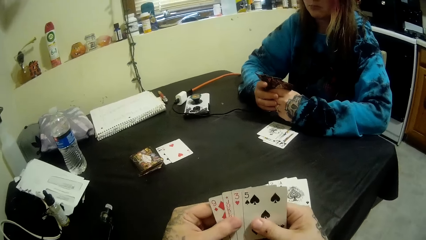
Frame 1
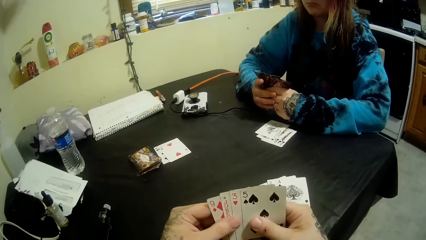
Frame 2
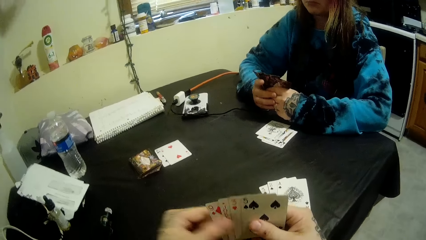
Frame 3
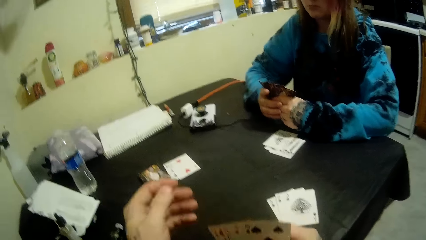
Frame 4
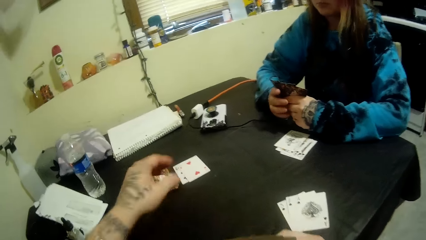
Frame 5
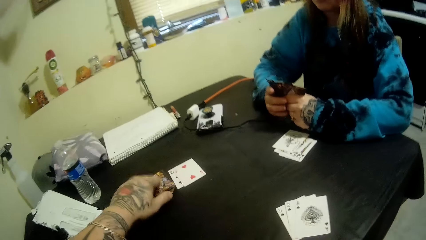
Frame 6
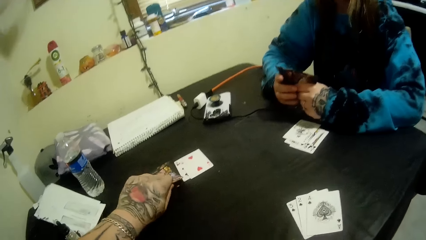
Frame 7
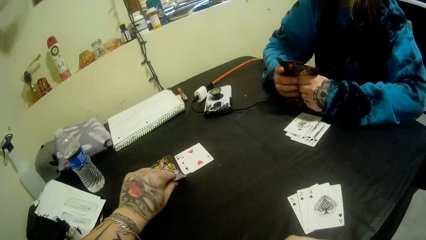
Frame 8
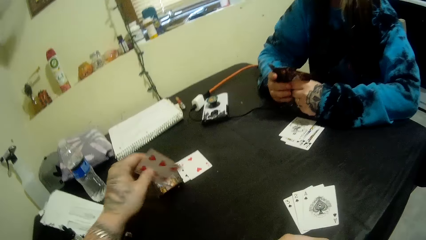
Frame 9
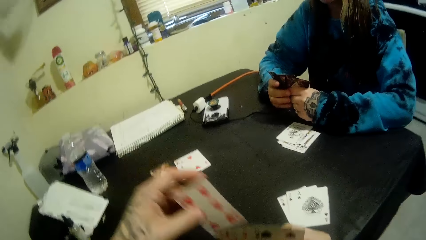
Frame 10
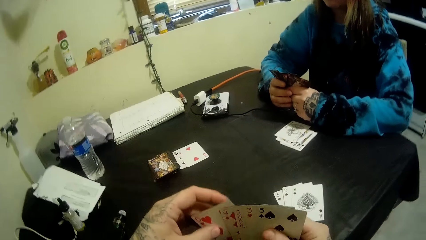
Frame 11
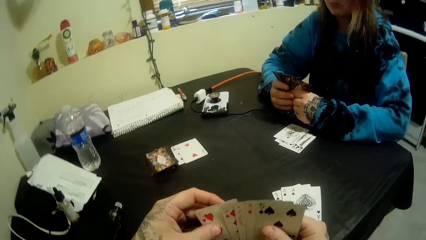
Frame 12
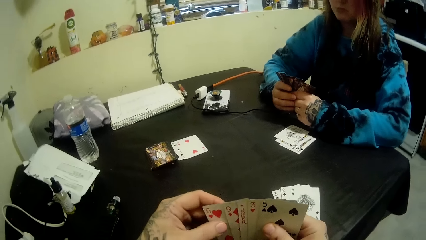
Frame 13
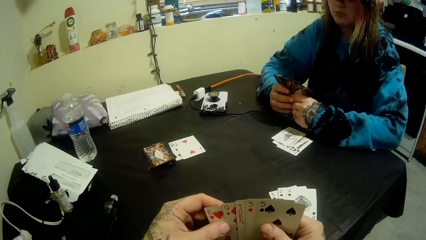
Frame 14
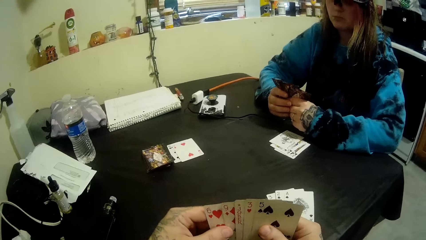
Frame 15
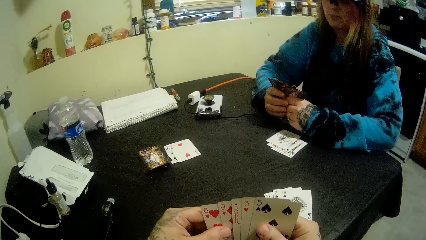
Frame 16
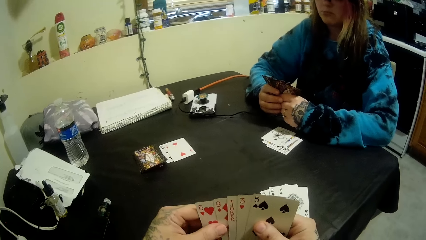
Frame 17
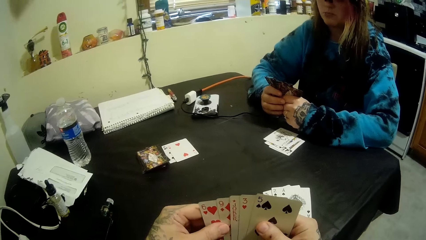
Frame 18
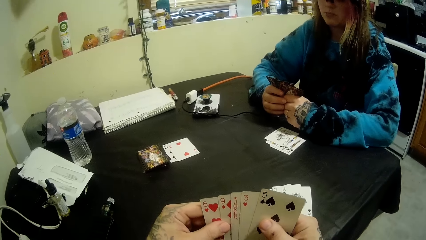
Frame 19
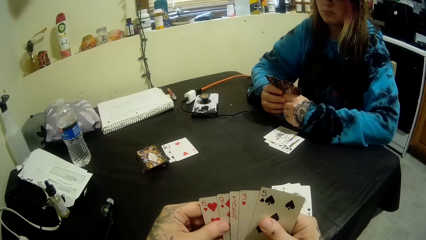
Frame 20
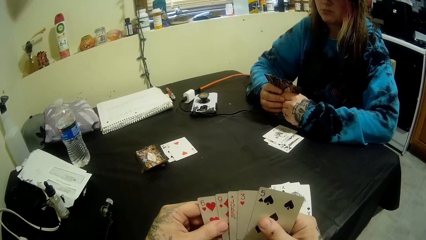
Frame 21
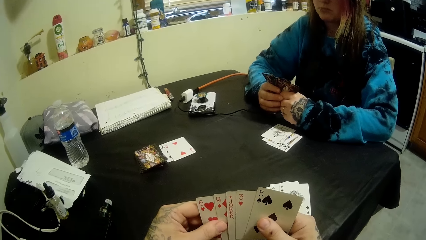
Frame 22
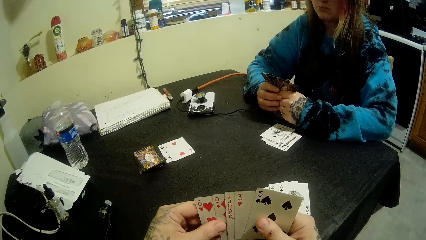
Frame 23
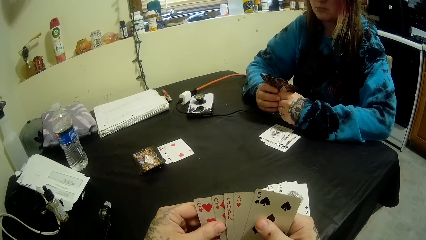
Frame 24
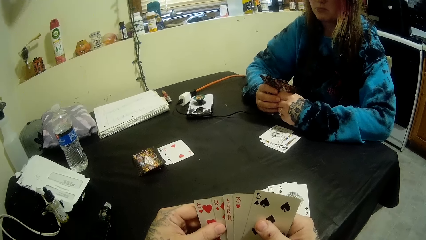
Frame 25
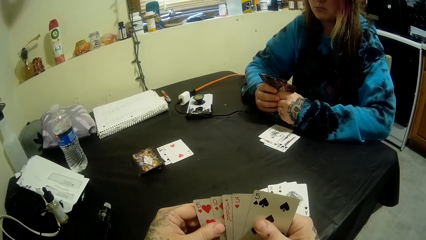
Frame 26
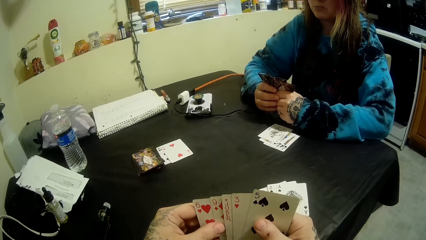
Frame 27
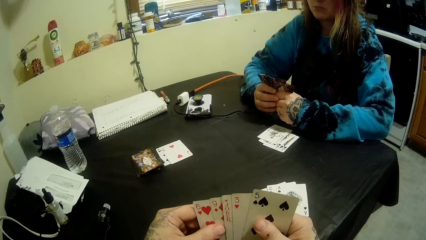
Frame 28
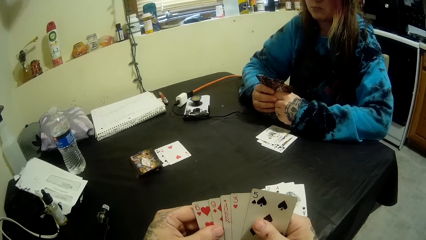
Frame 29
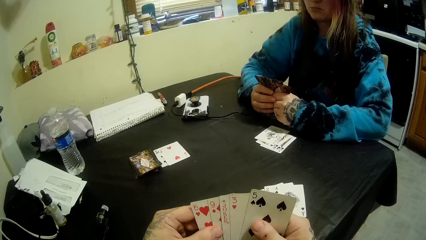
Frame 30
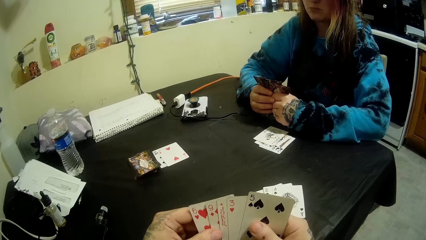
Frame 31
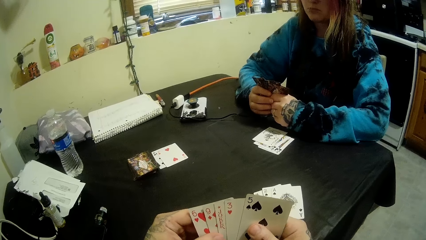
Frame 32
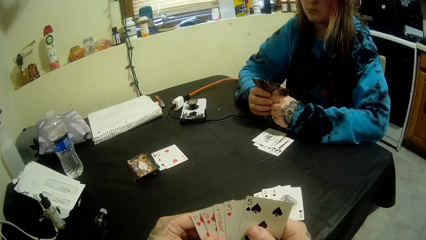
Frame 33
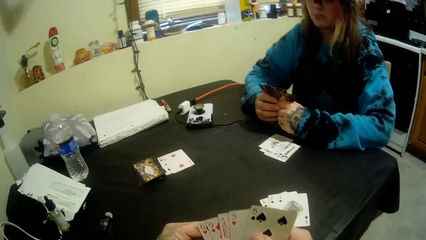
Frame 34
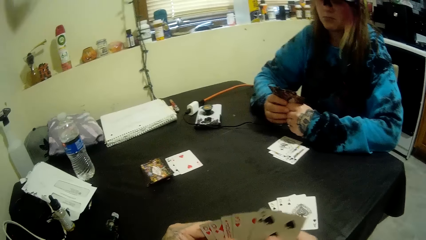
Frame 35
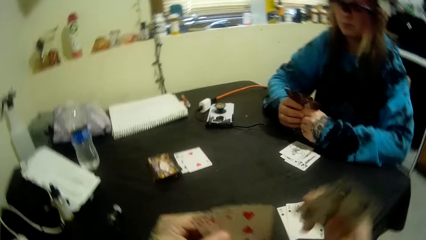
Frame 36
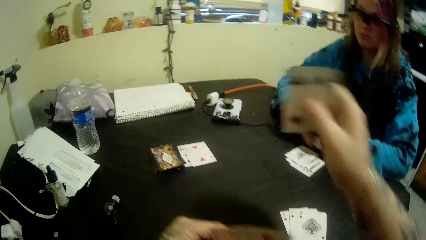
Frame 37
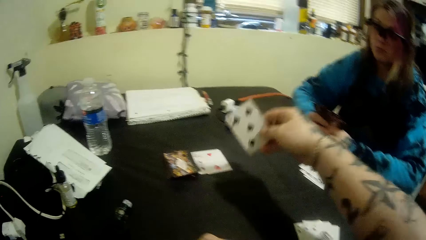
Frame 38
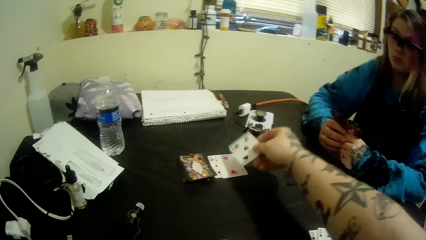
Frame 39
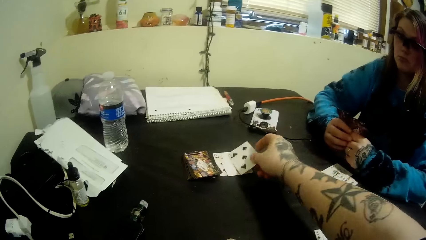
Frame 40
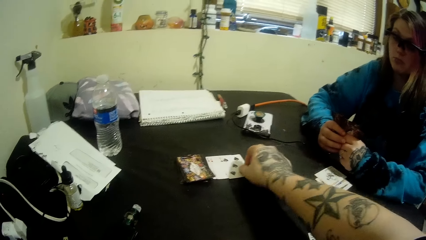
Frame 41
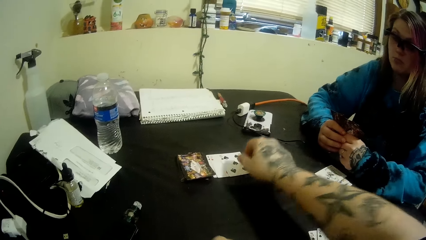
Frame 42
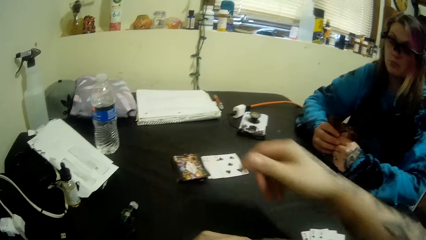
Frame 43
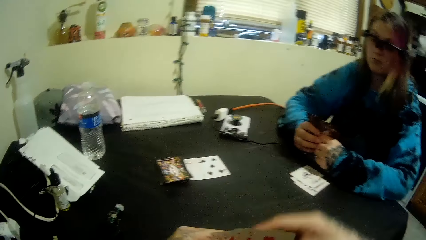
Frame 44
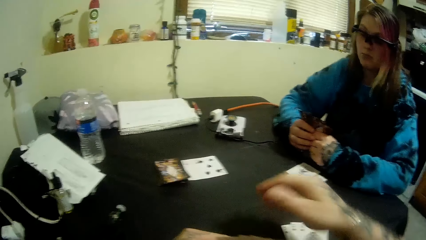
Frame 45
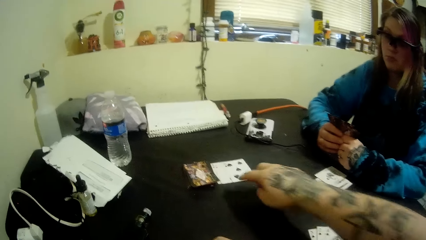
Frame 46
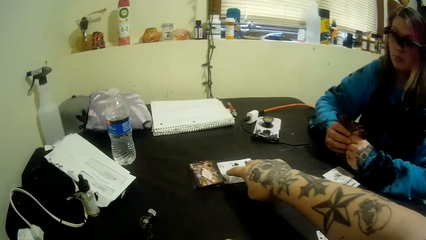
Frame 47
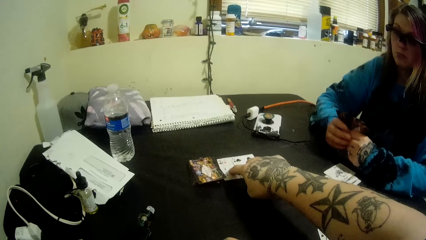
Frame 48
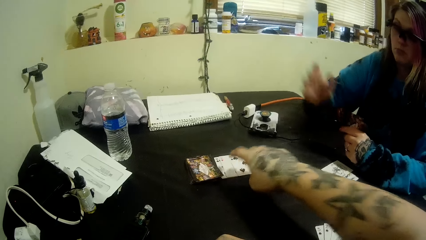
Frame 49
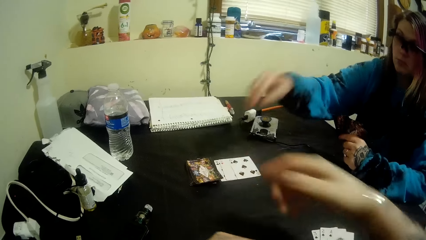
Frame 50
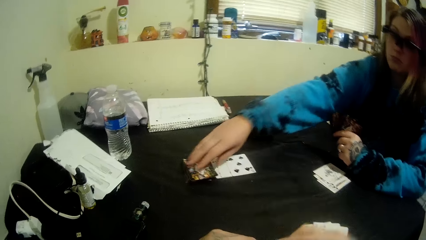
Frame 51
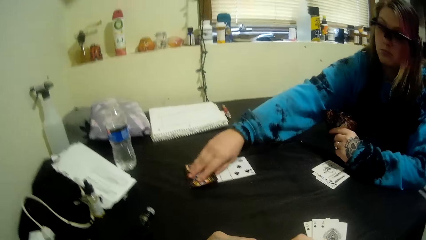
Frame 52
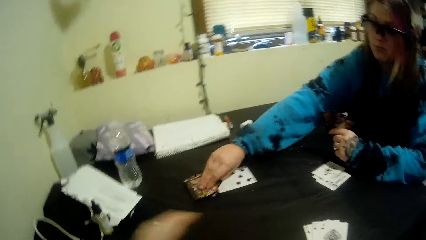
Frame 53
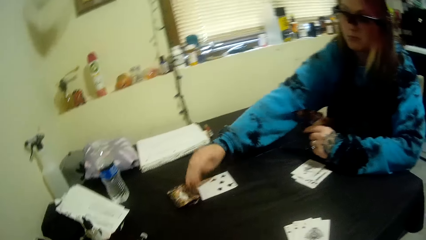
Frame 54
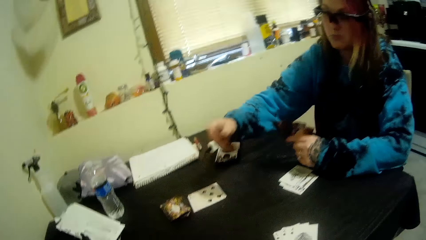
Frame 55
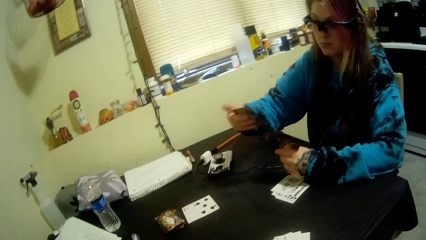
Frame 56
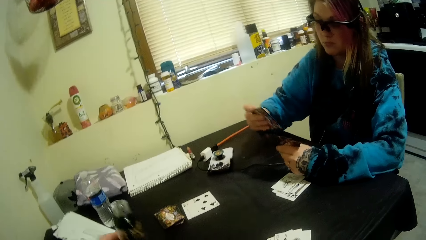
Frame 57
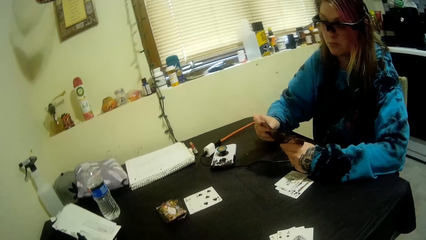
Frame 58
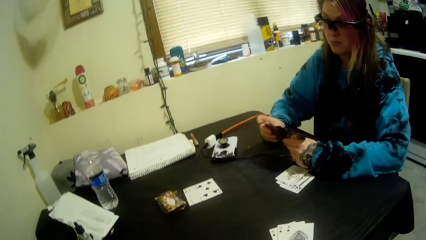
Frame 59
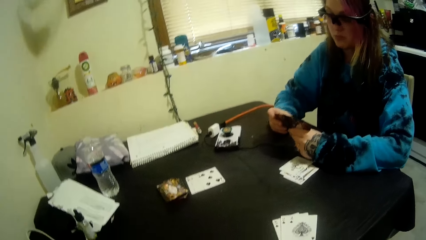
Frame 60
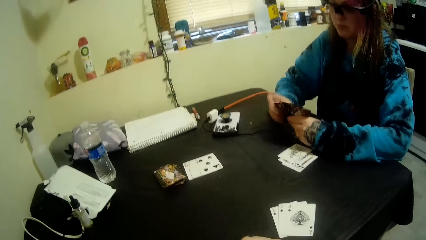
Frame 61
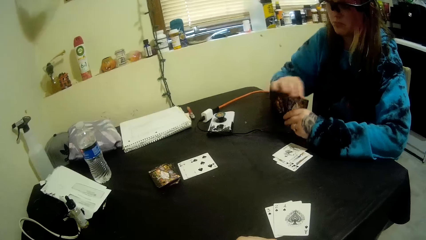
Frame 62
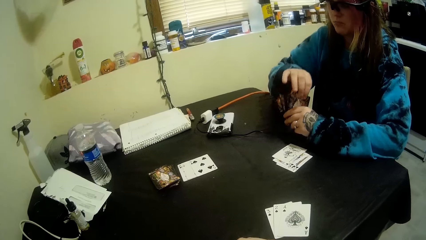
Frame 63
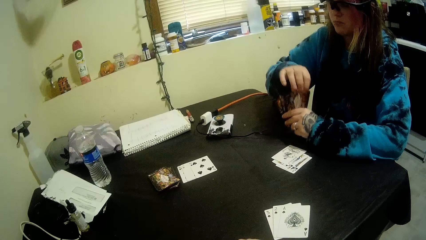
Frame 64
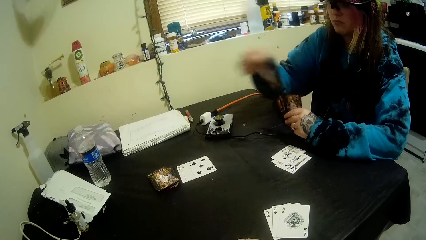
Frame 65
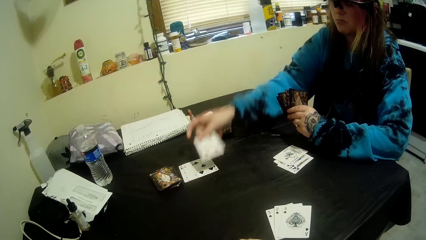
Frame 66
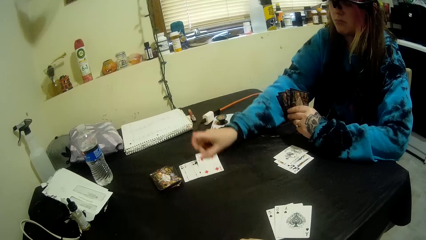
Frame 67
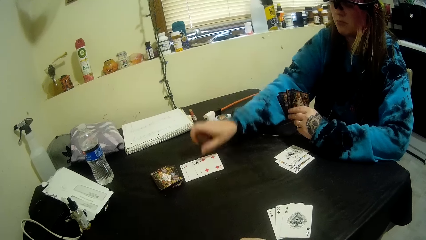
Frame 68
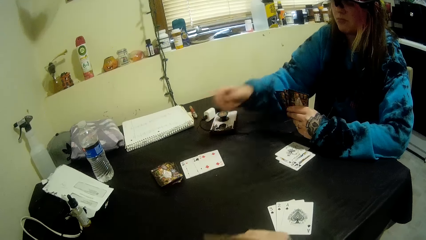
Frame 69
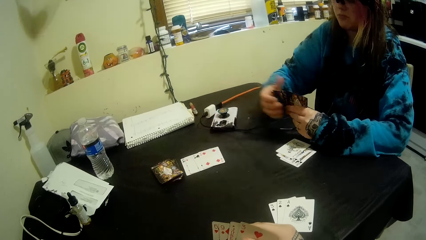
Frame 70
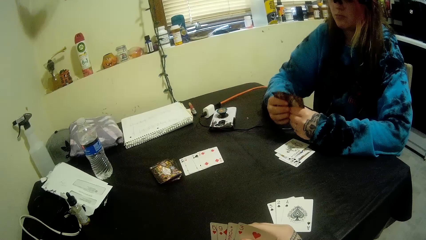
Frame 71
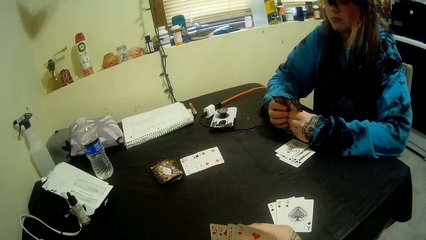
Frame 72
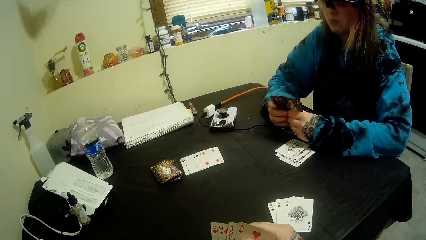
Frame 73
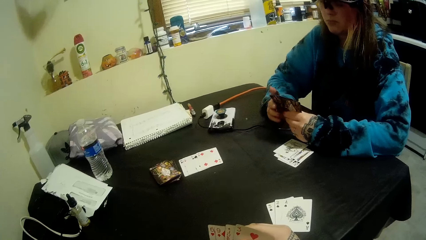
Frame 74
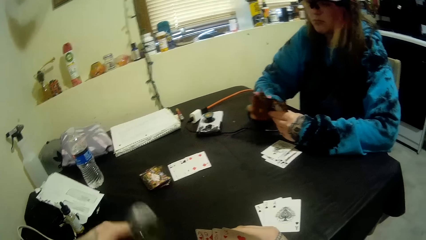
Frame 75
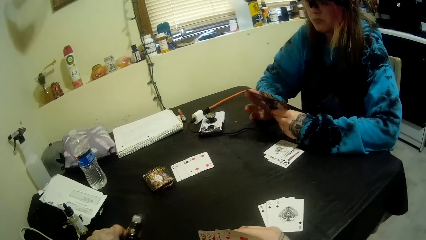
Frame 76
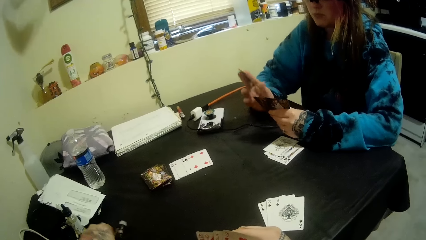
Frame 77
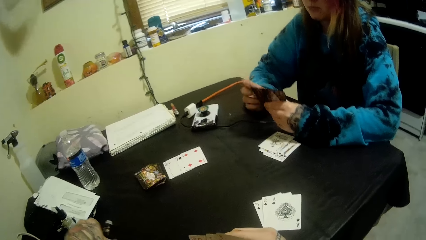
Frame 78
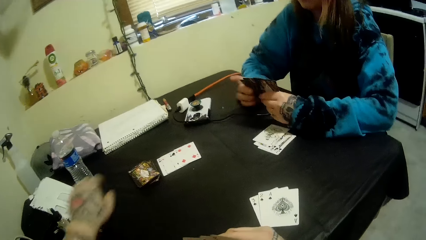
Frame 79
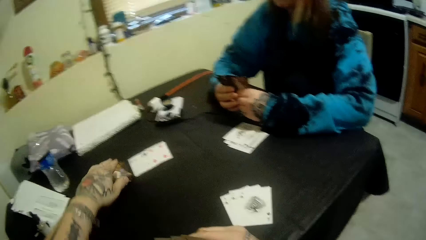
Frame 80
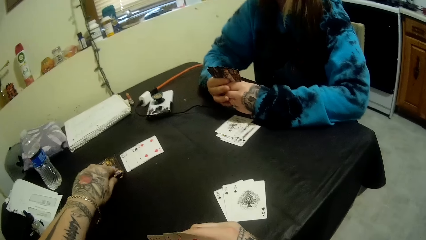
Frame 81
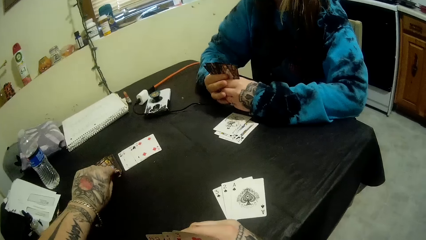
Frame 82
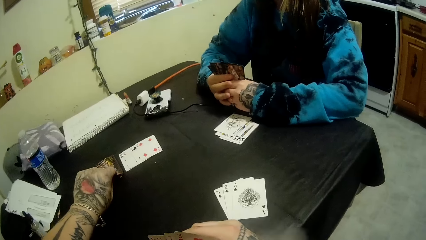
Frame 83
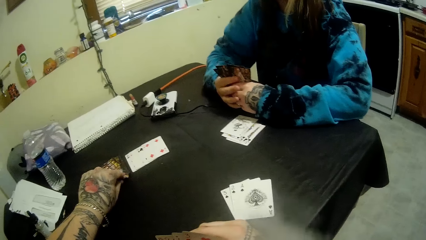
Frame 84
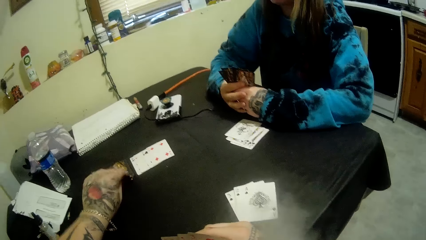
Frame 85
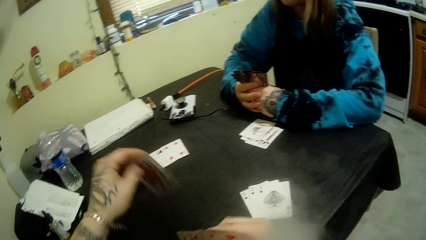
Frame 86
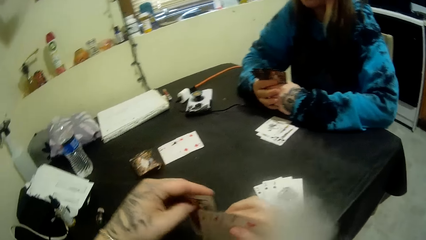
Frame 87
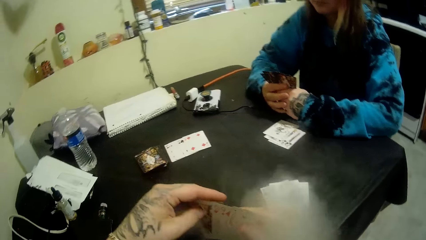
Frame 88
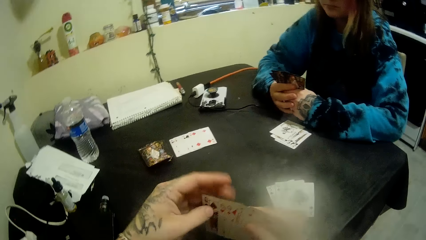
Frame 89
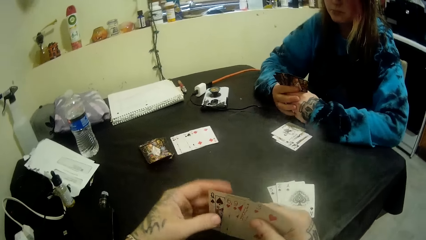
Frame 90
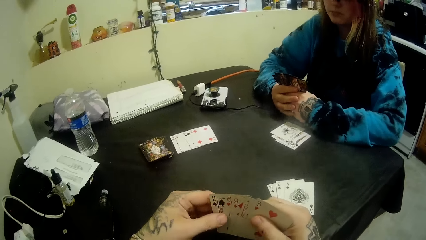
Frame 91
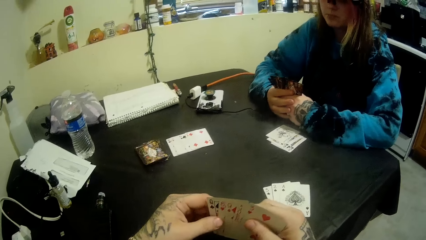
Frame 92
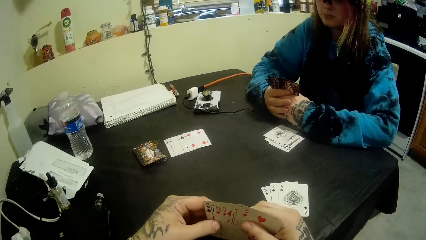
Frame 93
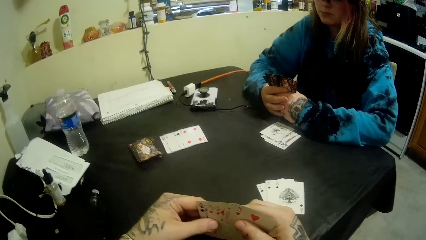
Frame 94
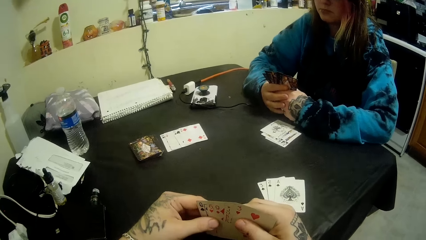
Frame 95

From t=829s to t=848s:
The camera wearer picks up another card on the table with his left hand. He inspects the cards in his hands. He puts another card on the table with his right hand. He adjusts the cards on the table with his right hand. A woman picks up another card on the table with her right hand. The woman puts another card on the table with her right hand. The camera wearer puts a bottle on the table with his left hand. He picks up another card on the table with his left hand. He inspects the cards in his hands.
